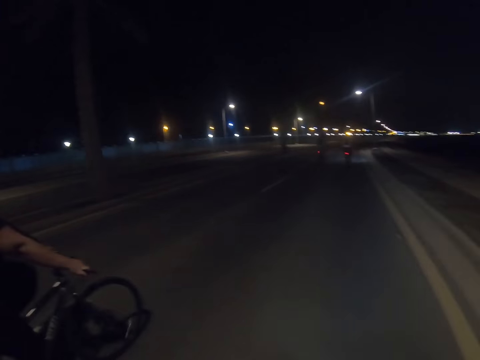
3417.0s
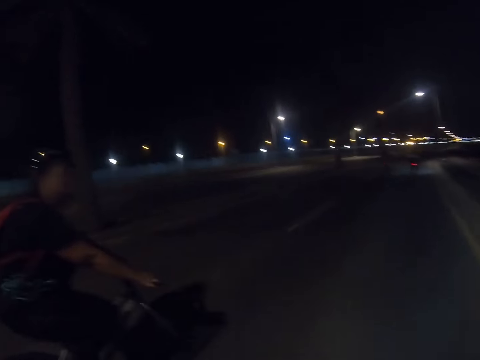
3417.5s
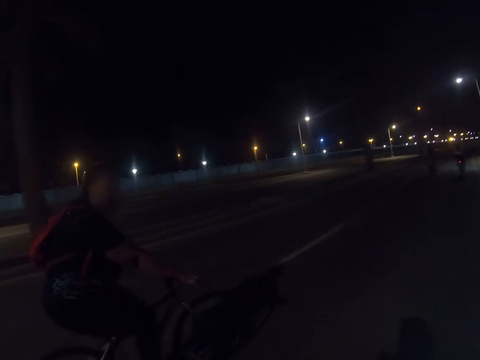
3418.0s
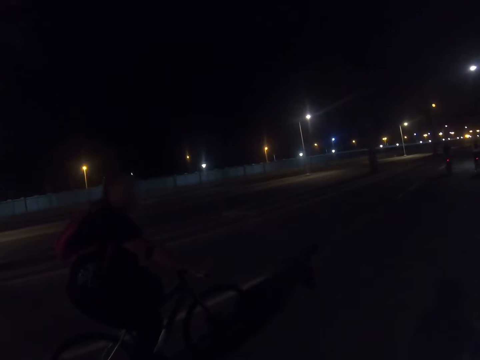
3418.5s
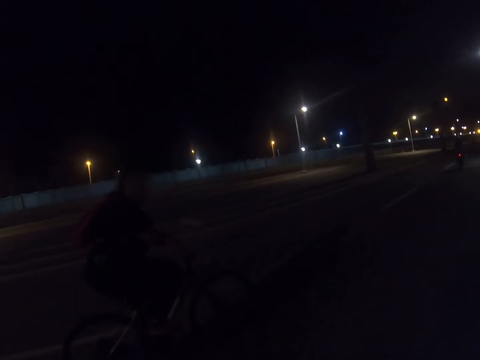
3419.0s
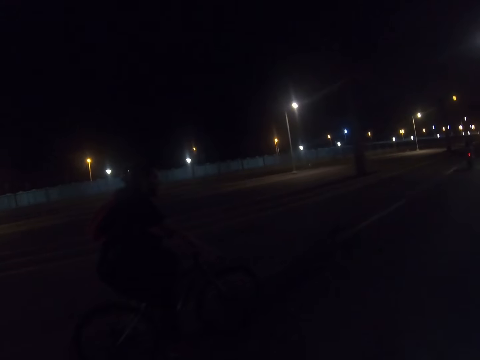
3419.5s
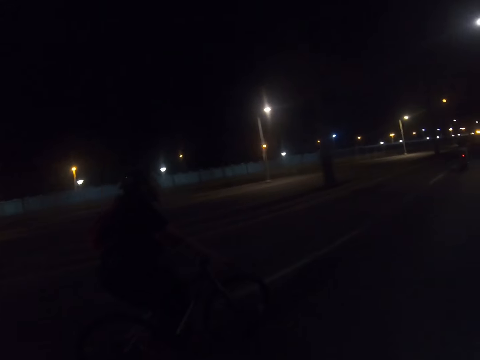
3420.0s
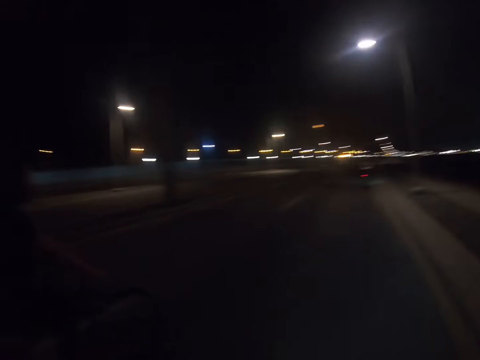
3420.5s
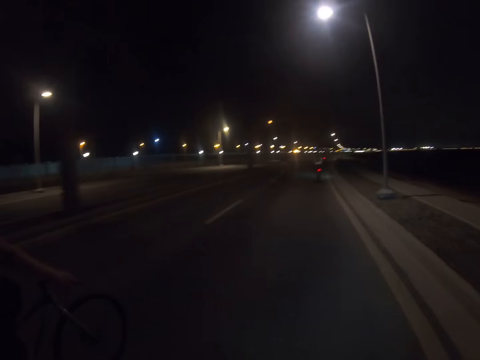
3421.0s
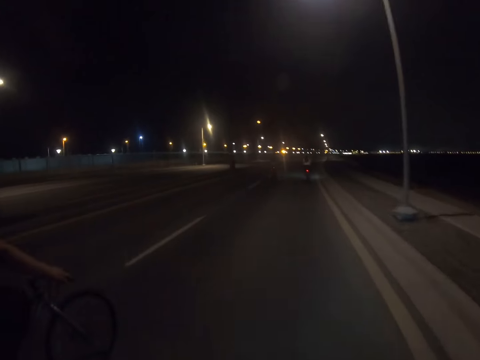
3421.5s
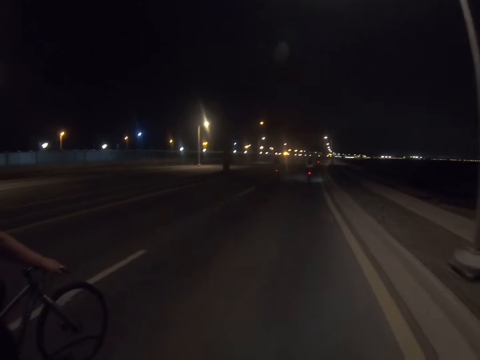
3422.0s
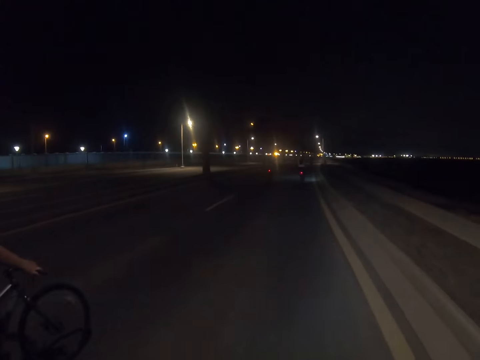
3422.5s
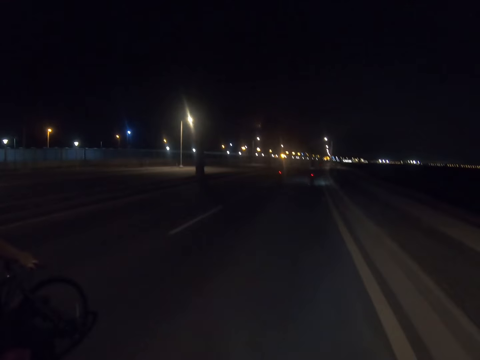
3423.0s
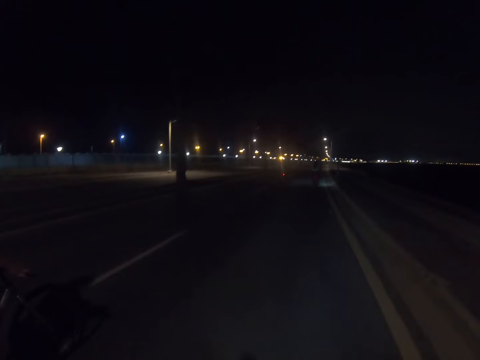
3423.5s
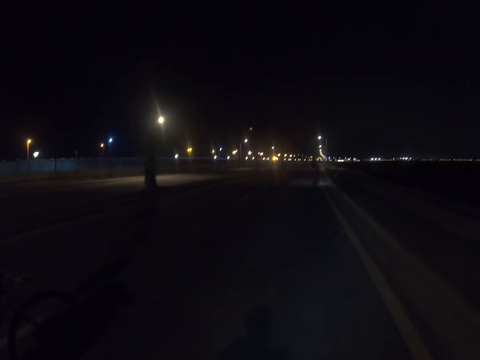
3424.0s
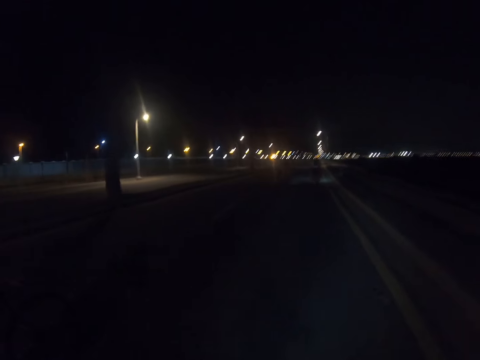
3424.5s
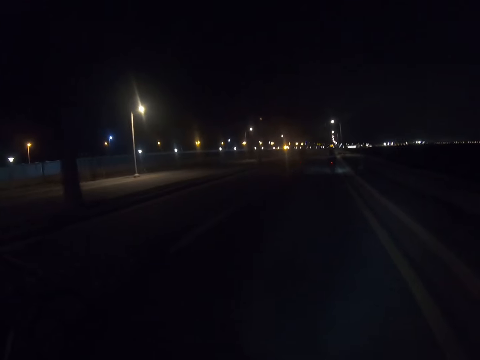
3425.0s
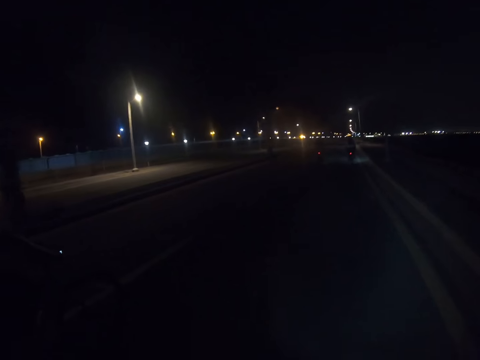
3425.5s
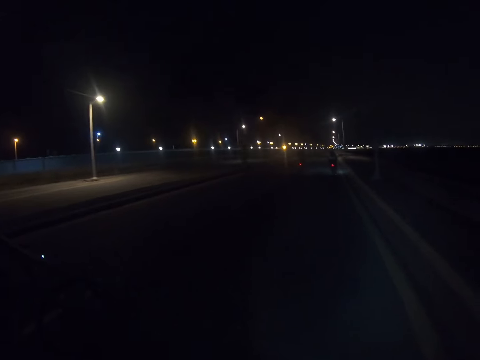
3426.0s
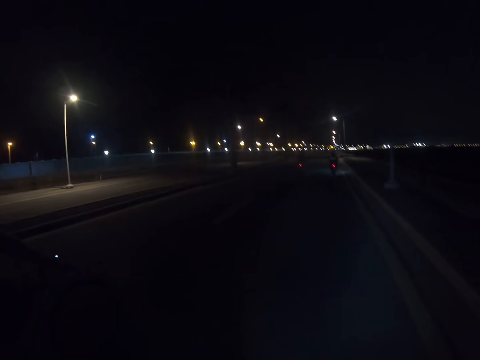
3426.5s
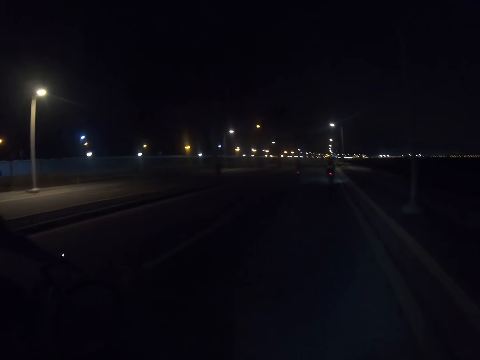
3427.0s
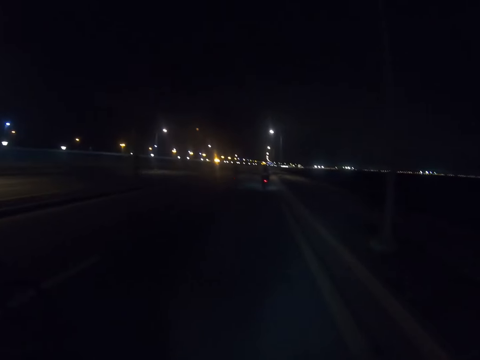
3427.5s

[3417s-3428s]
The camera wearer stares on the road. They ride a bicycle on the road.

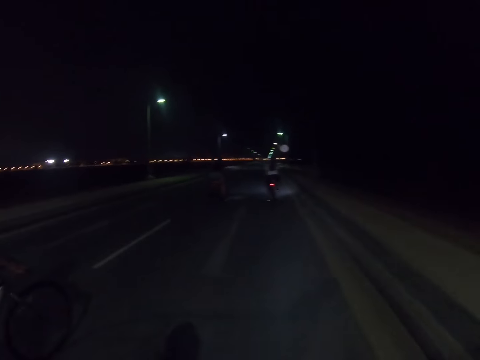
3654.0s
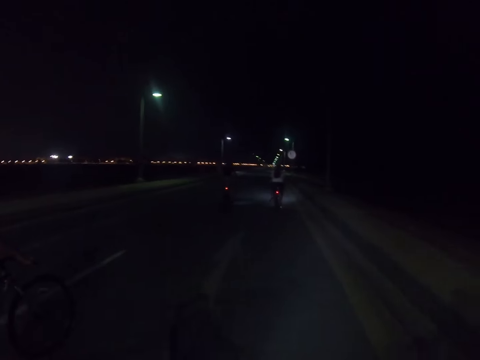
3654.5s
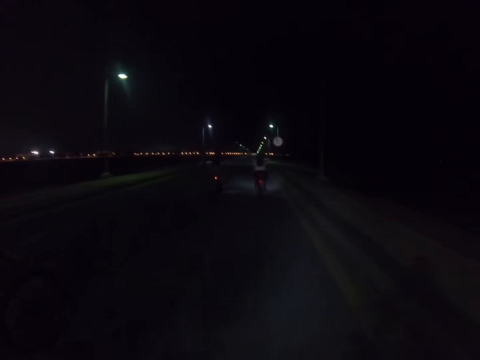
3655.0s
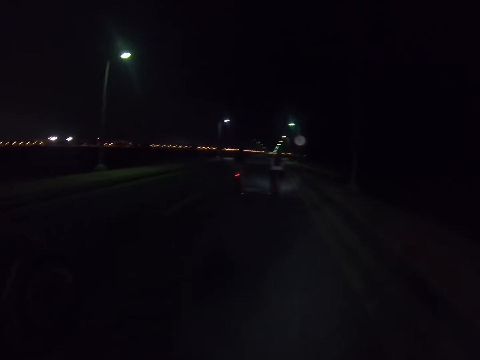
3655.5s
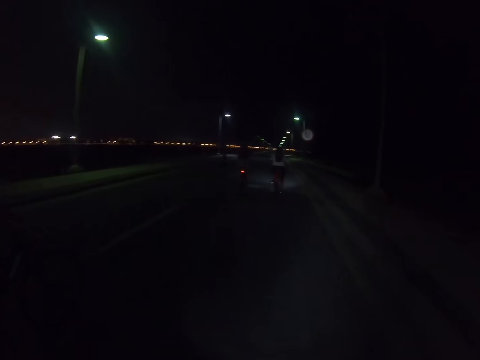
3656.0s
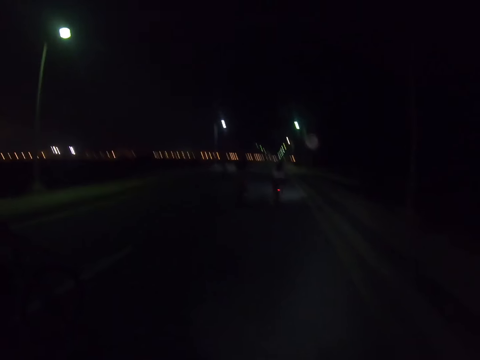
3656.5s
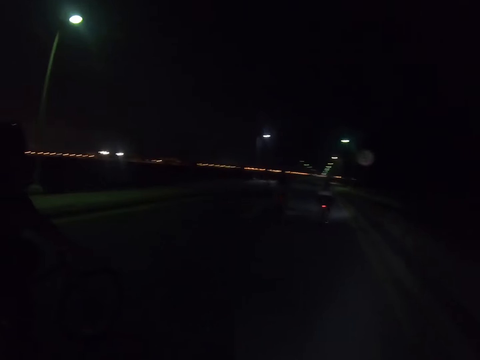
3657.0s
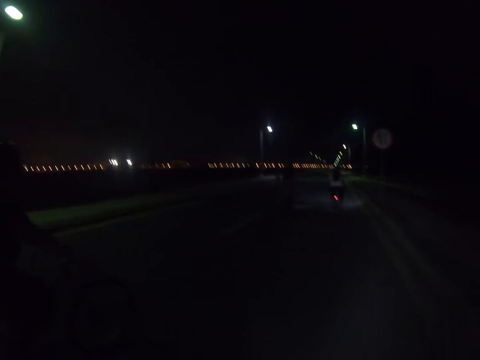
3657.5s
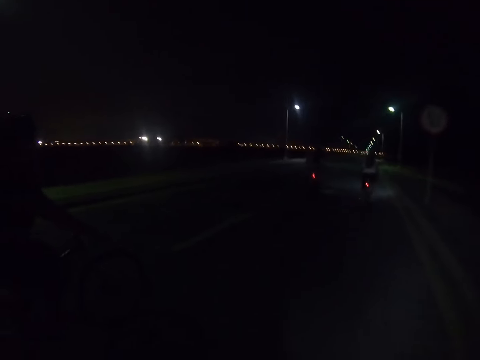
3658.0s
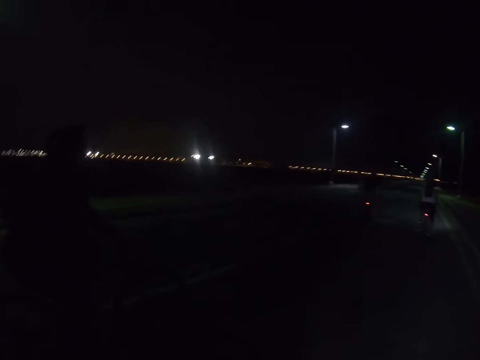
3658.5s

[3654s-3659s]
The camera wearer rides alongside a person.

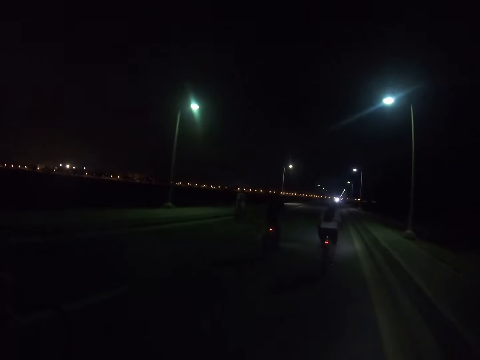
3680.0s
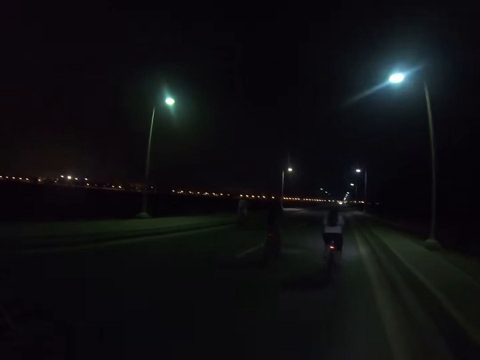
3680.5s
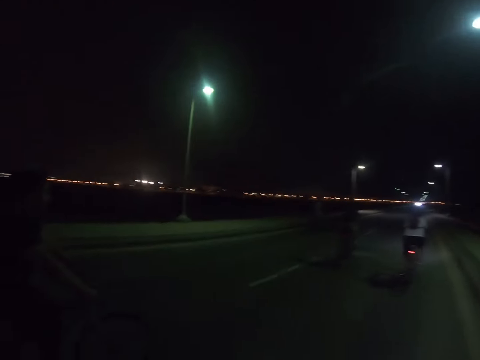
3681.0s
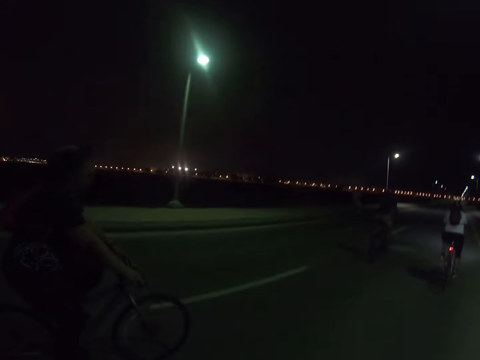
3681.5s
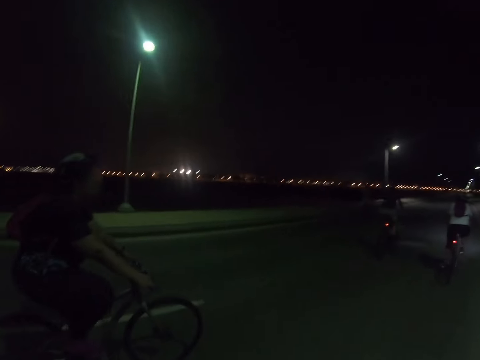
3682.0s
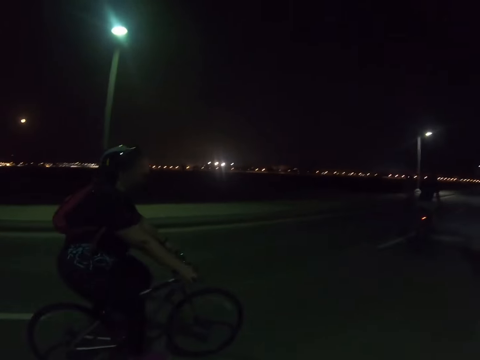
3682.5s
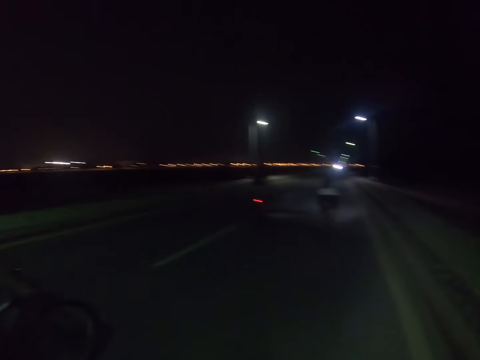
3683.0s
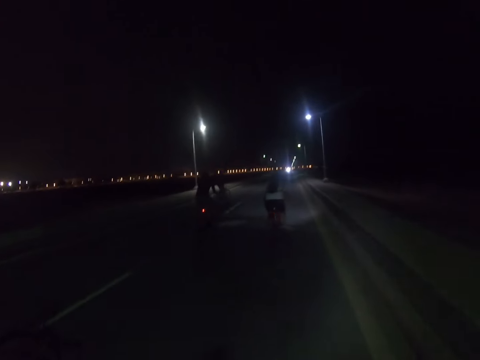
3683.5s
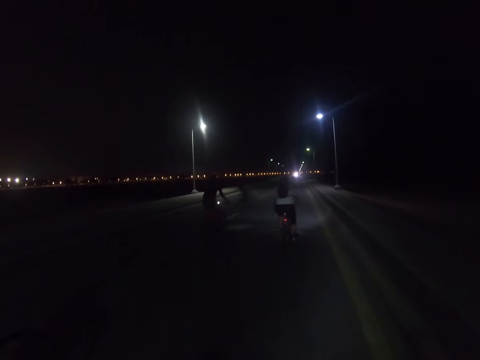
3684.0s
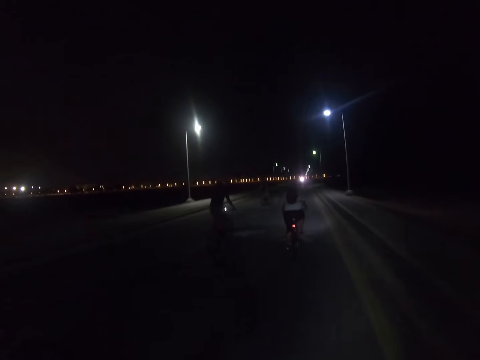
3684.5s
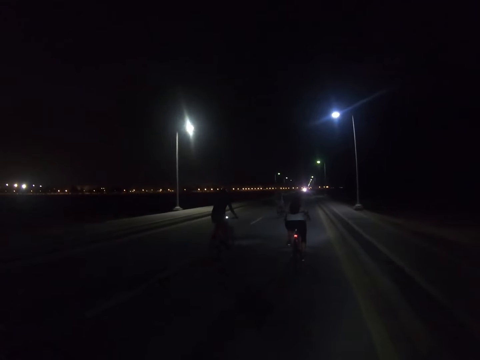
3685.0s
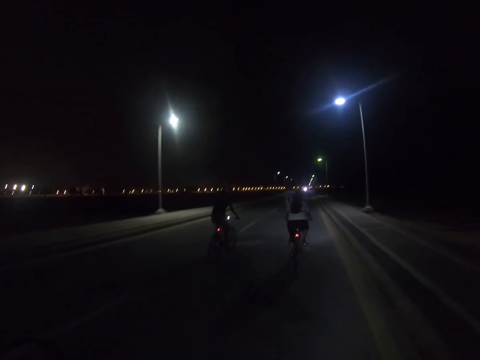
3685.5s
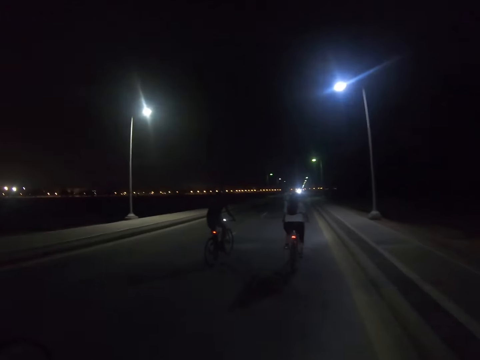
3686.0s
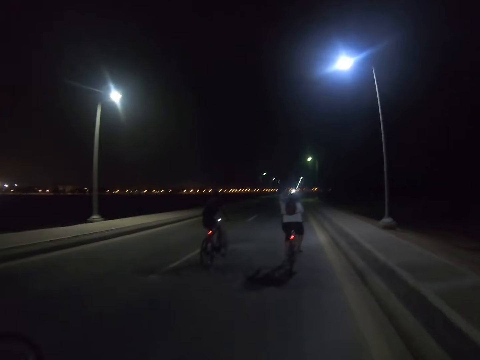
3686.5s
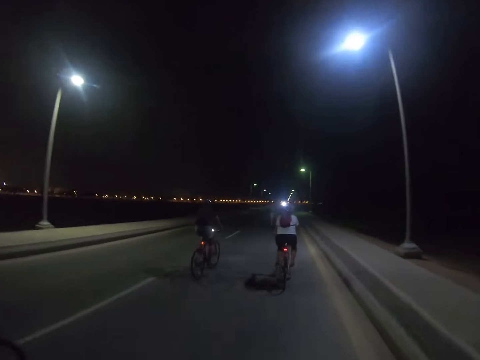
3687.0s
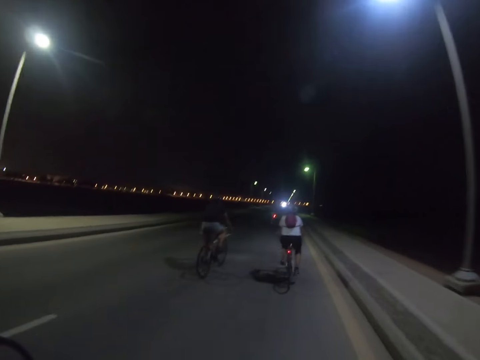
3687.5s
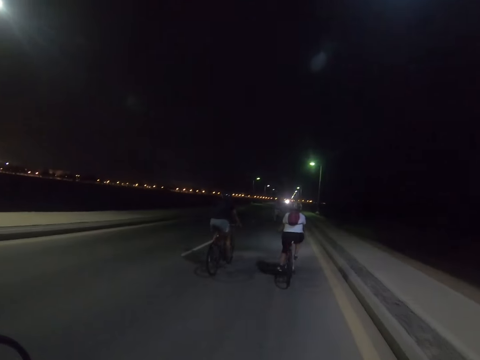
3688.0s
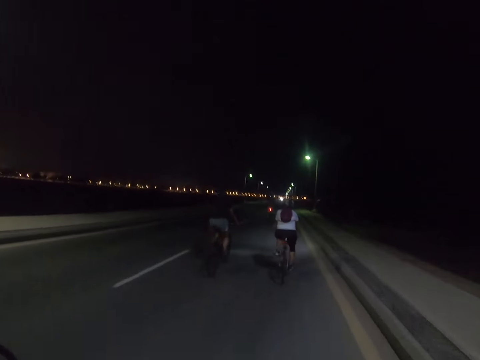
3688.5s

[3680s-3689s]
The camera wearer stares around the road. They ride a bicycle on the road.

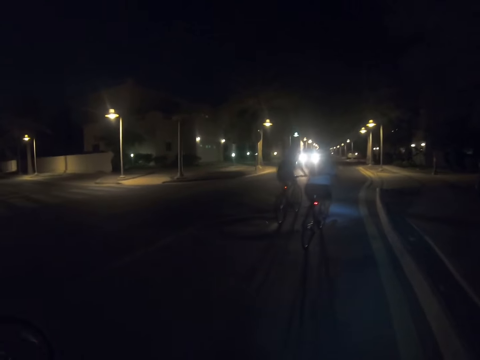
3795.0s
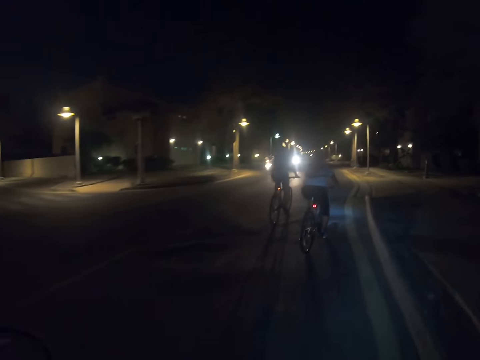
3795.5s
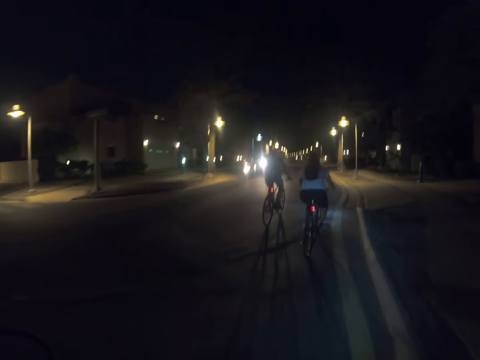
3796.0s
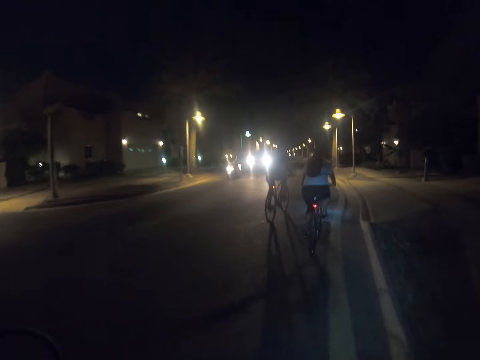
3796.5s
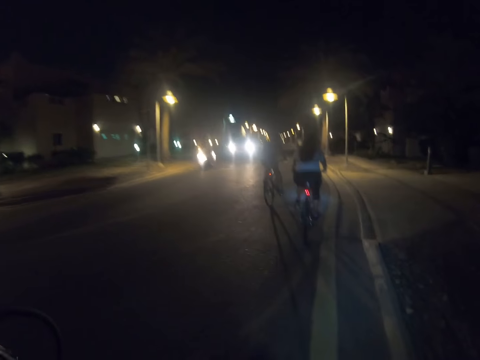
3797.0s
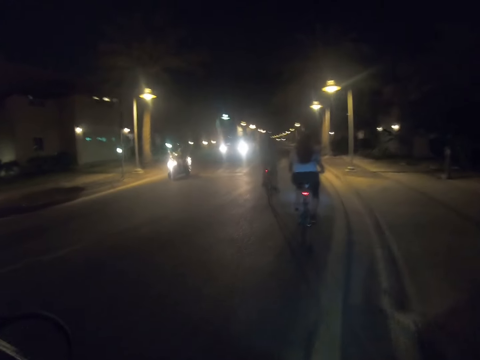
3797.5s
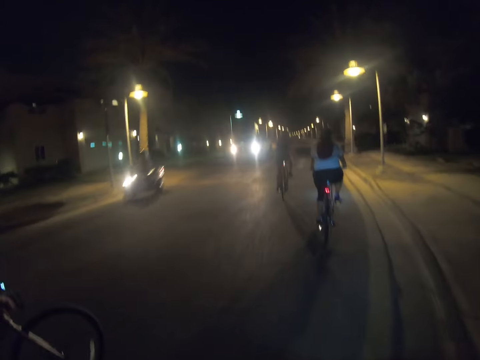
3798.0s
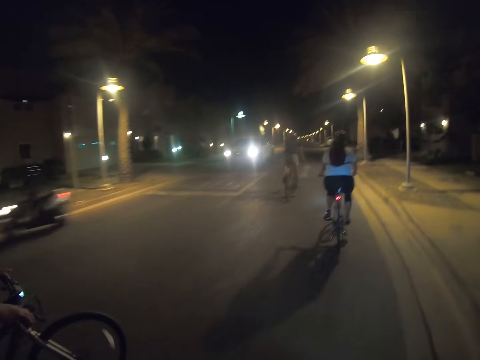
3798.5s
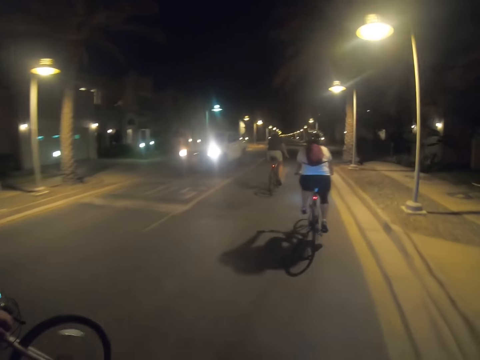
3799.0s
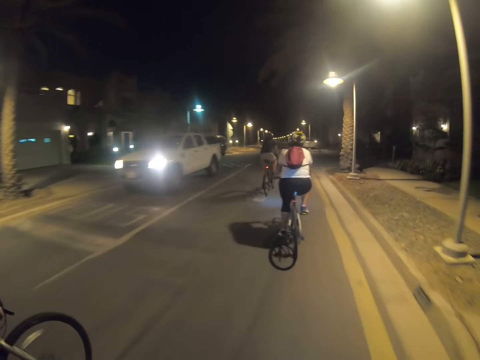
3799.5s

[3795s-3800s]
A person and another person ride in front of the camera wearer and a third person.
